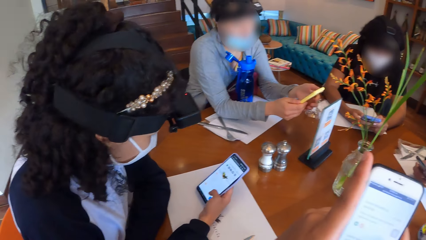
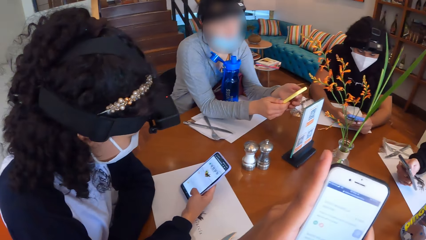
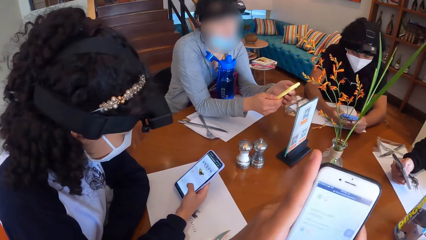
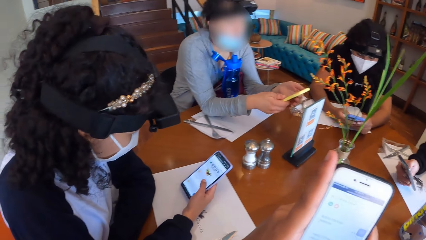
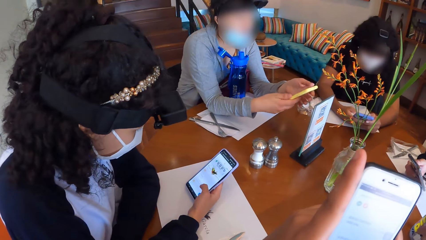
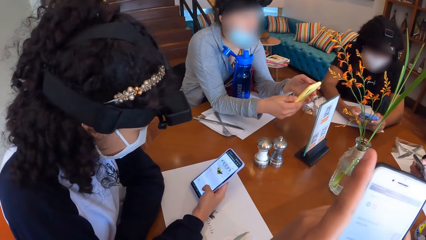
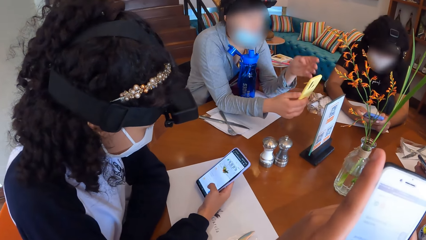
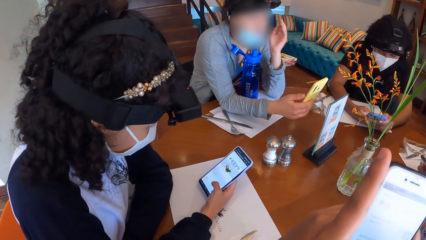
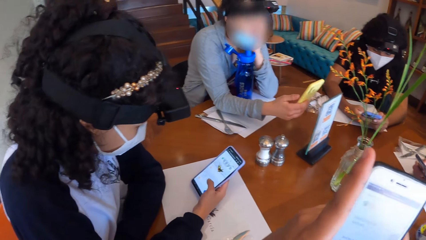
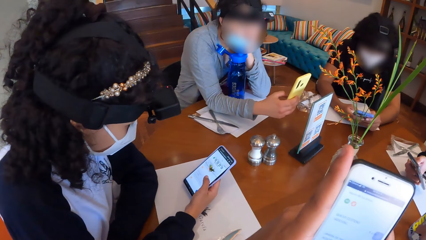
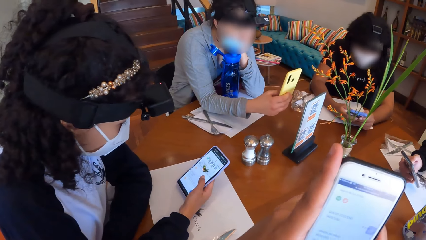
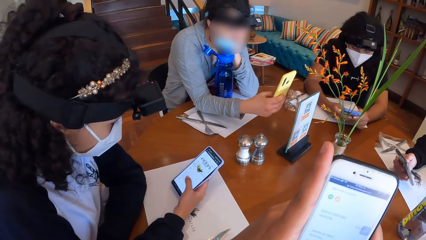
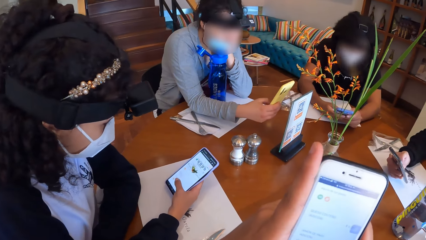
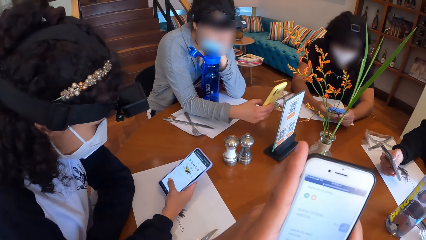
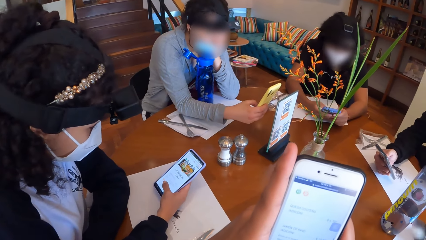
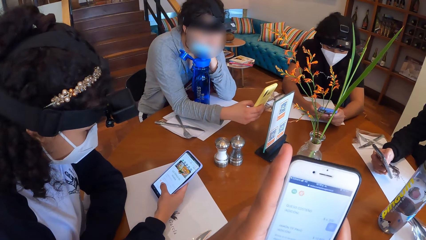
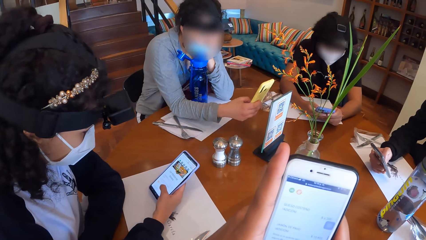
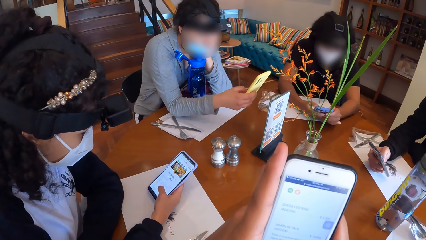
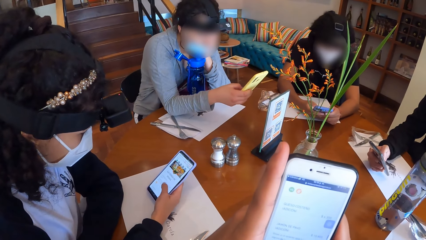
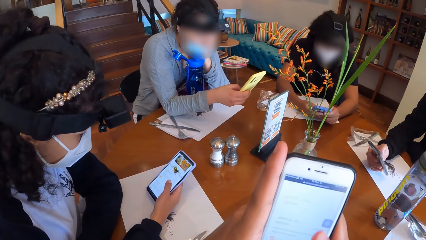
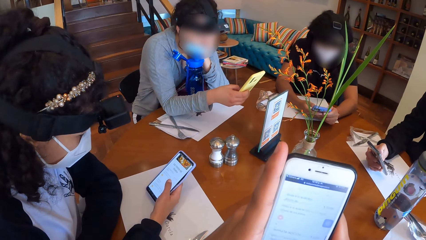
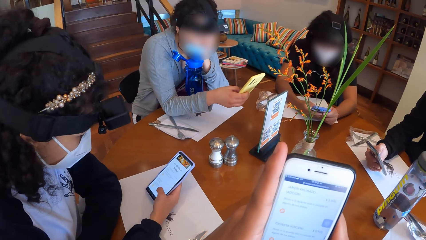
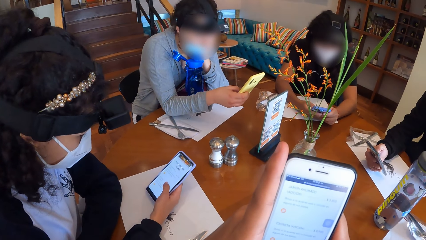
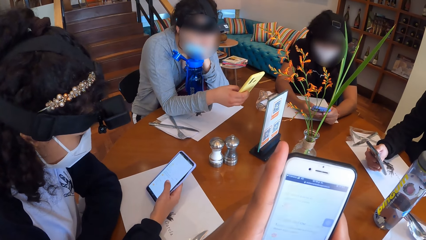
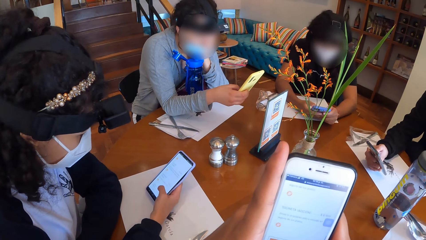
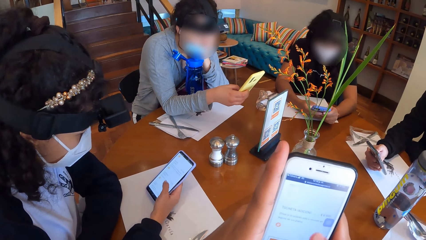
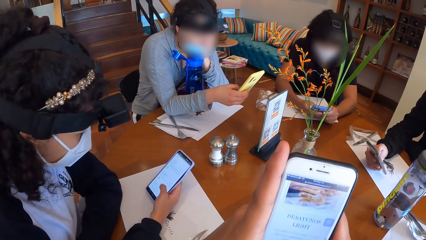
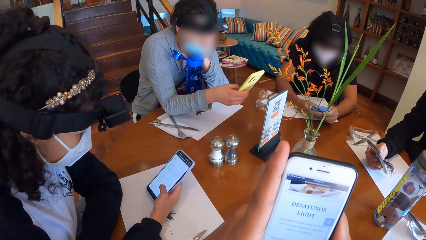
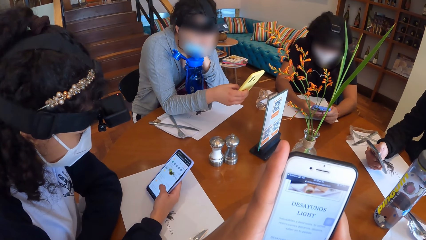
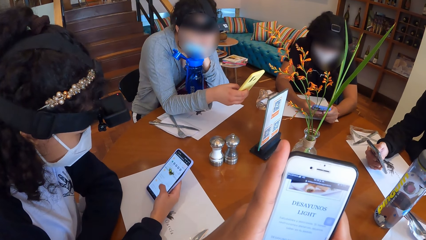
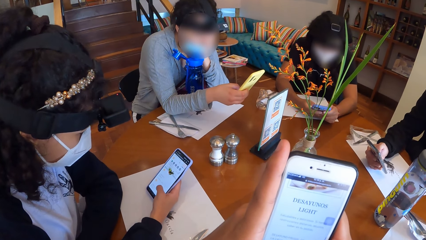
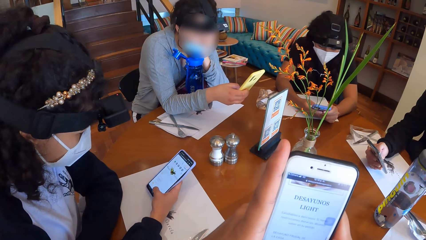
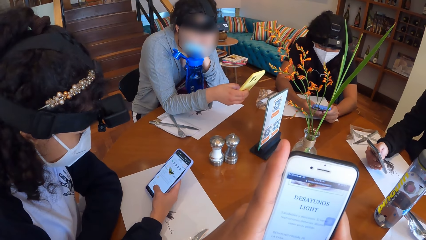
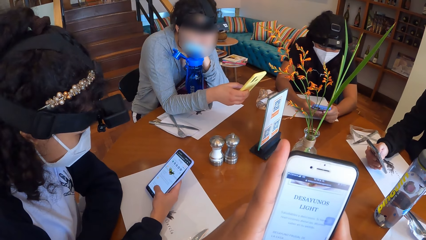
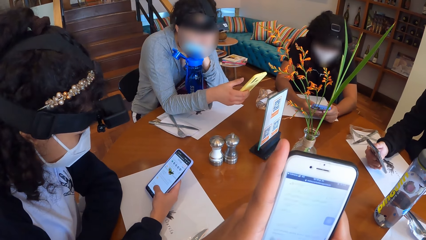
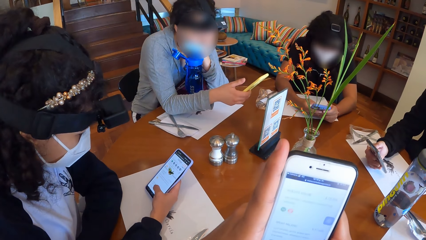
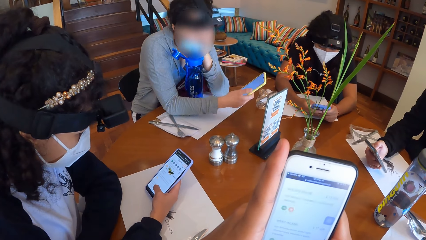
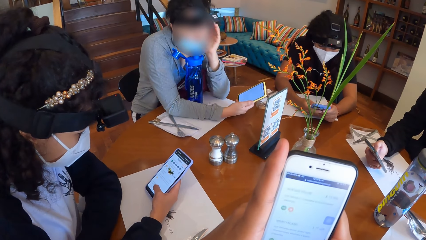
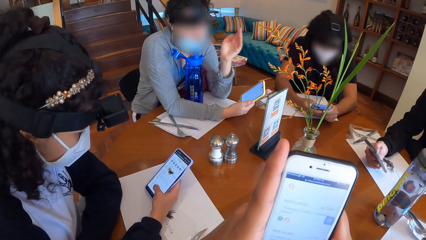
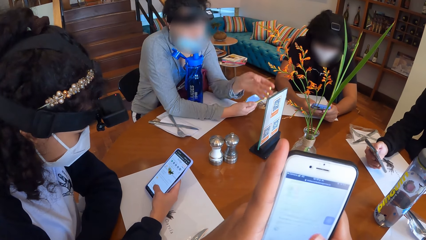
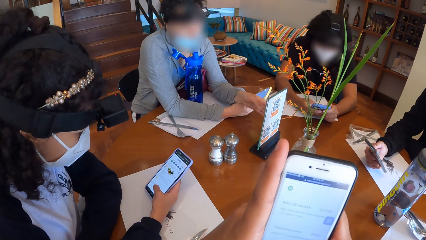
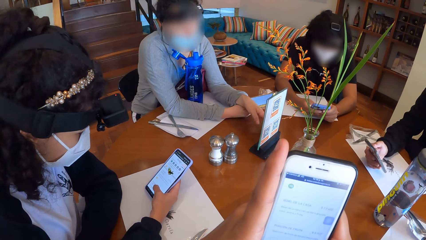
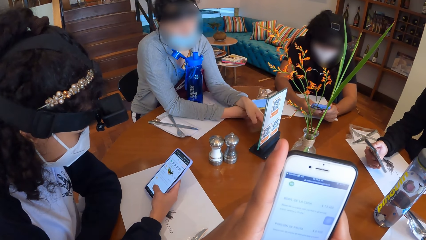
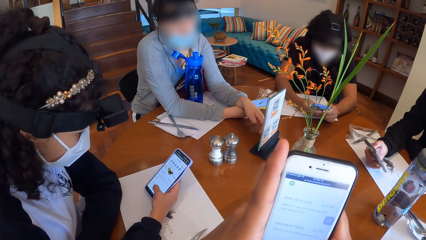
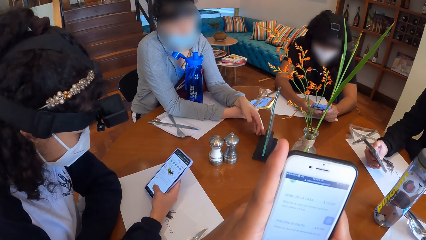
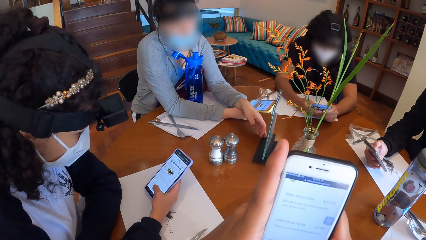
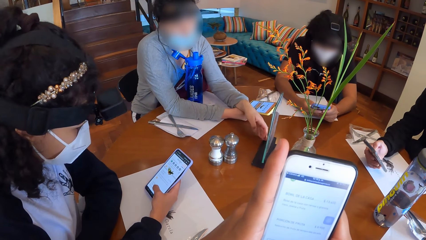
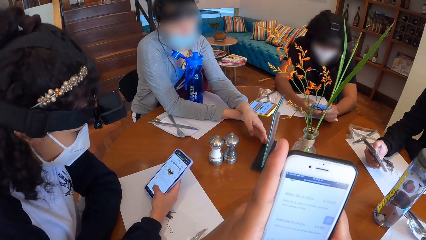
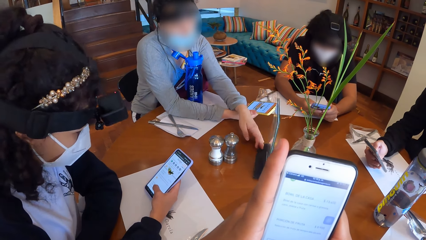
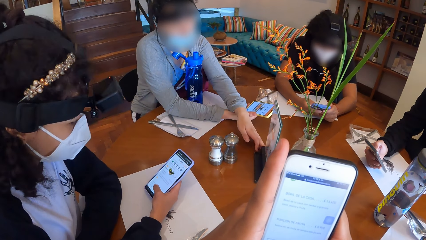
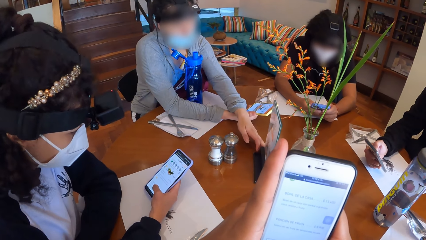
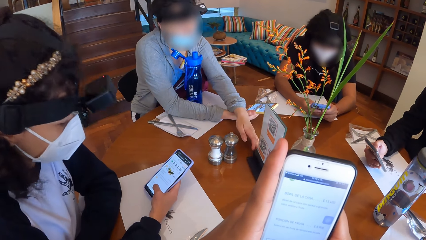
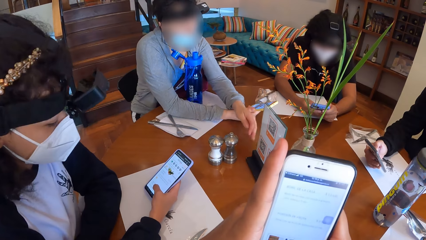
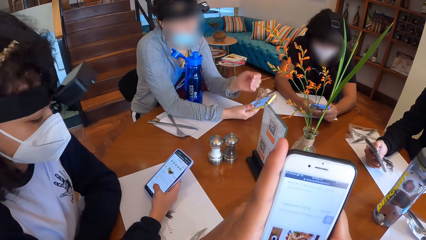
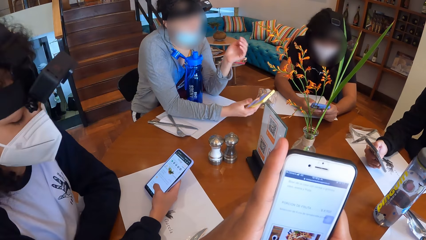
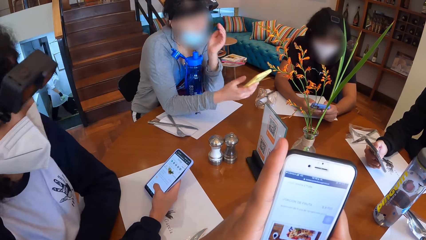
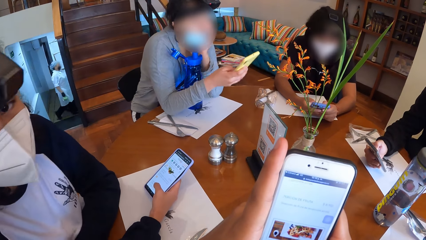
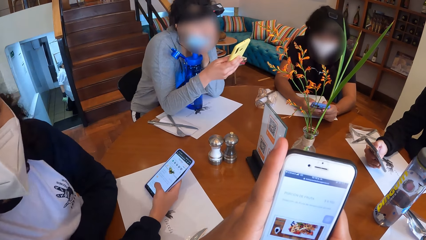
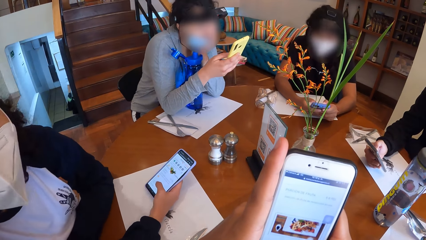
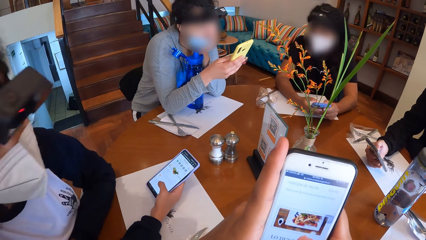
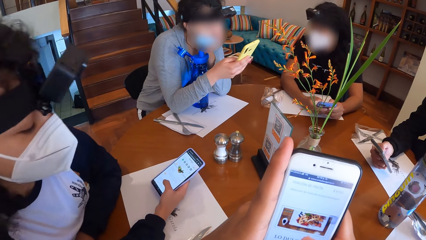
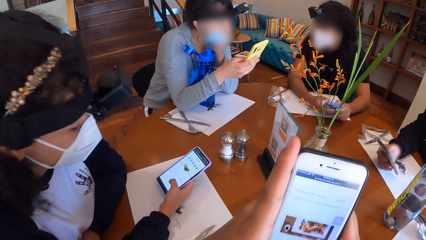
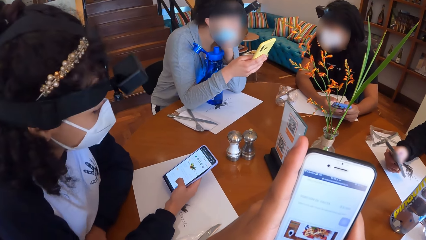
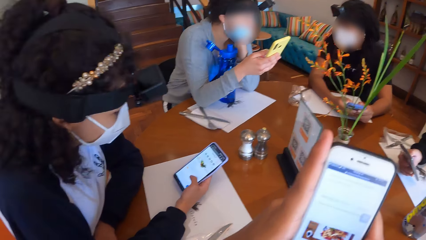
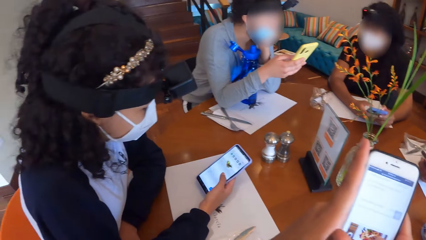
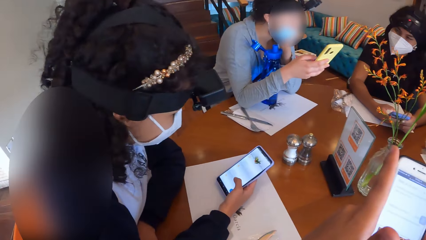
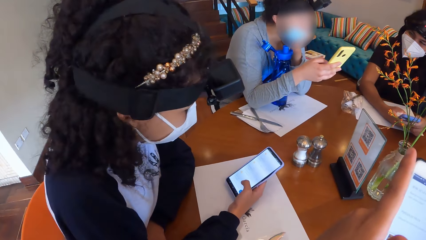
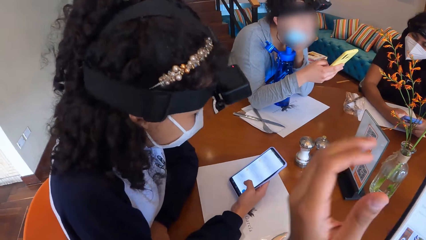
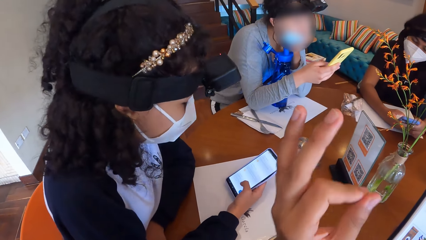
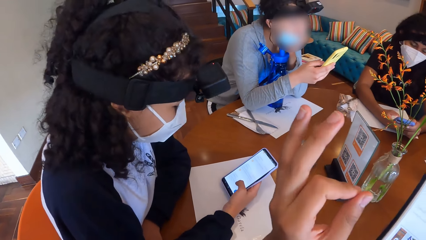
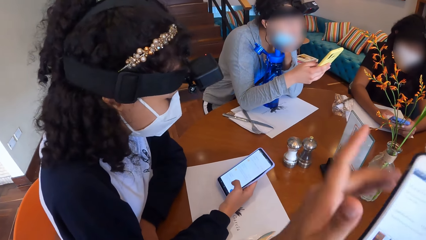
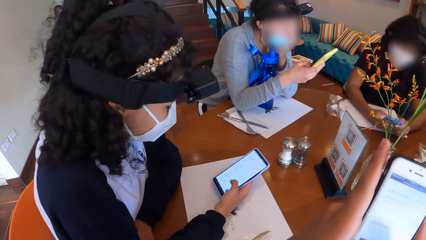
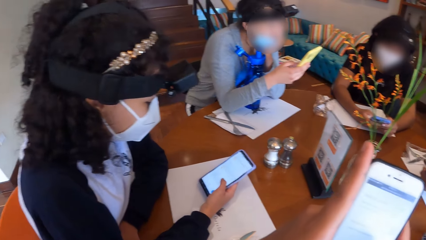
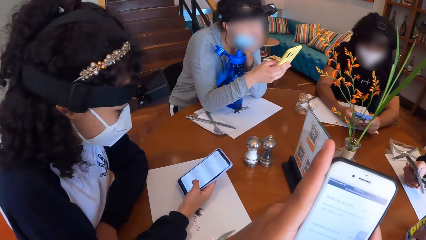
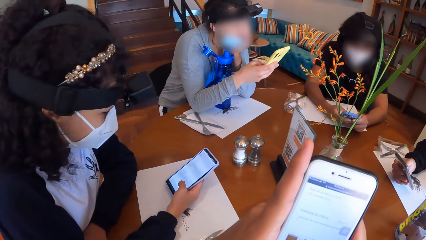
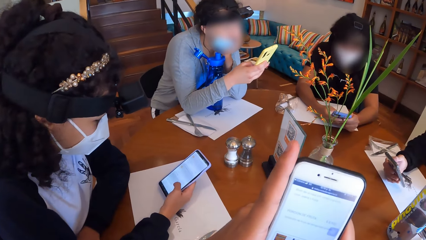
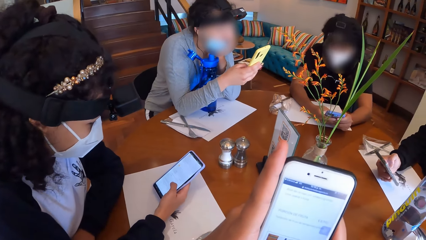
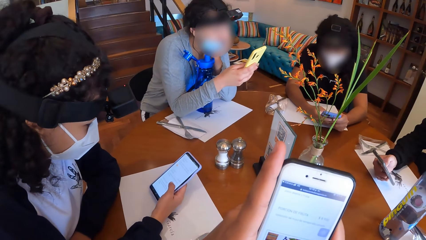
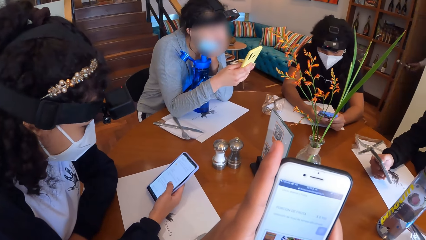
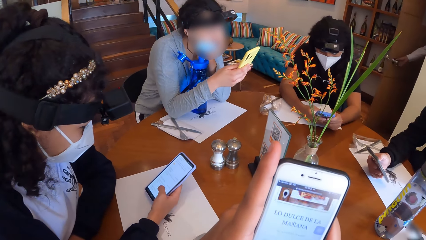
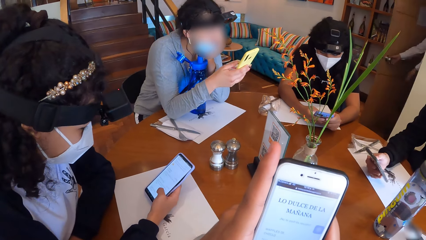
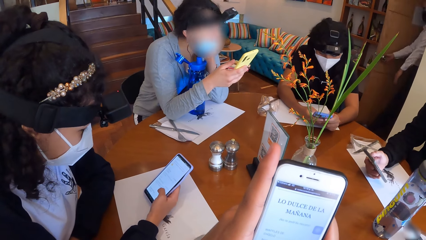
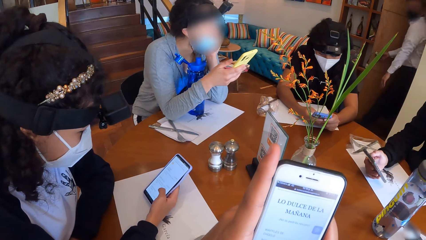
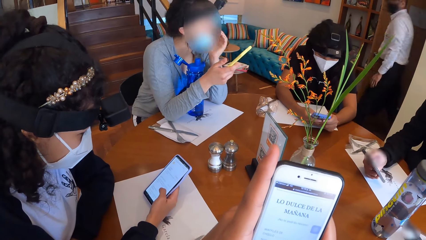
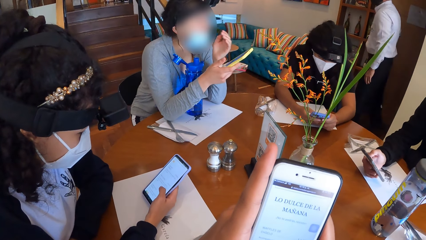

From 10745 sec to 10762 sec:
The woman places her left hand on her face. The woman scans the food menu with the phone in her right hand. The woman moves the food menu on the table with her left hand. The woman places her left hand on her face. The woman operates the phone in her right hand. The camera wearer raises a hand. A man operates the phone in his right hand. The camera wearer scrolls the phone.
